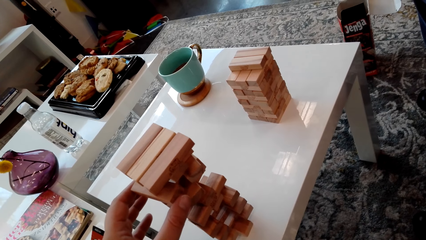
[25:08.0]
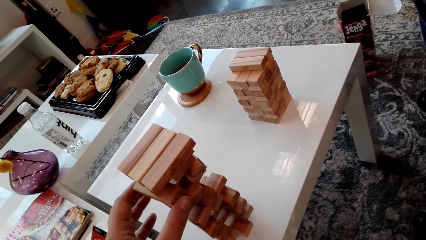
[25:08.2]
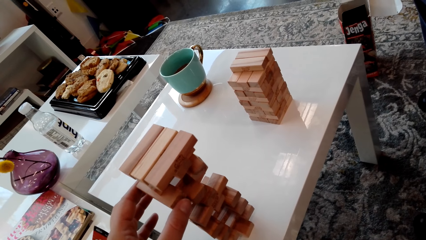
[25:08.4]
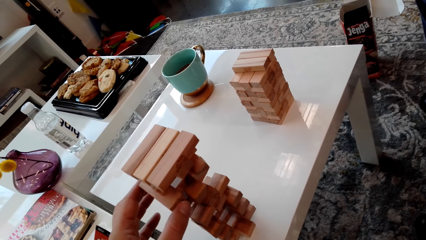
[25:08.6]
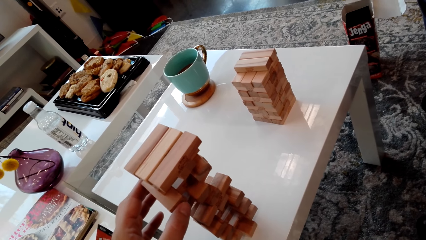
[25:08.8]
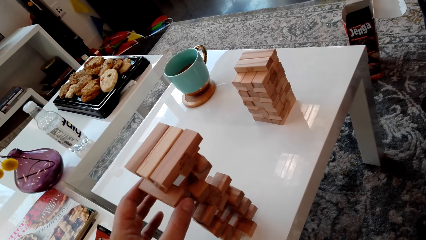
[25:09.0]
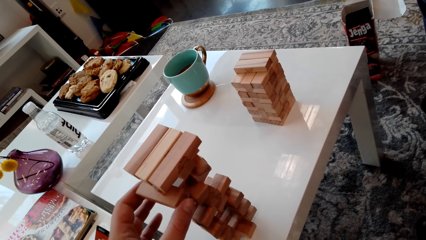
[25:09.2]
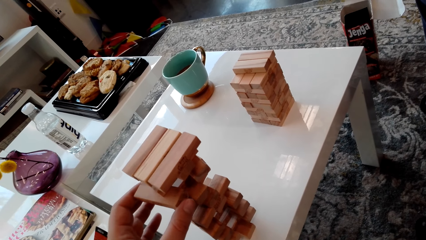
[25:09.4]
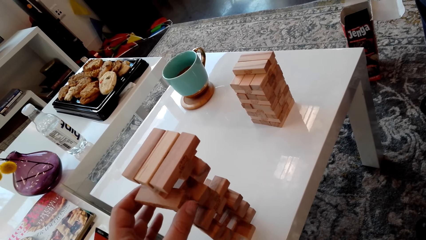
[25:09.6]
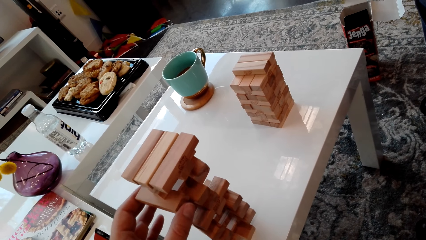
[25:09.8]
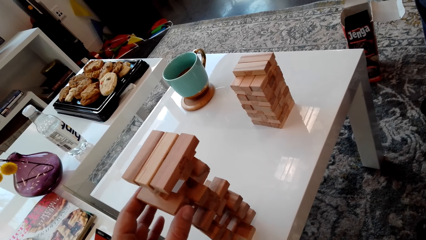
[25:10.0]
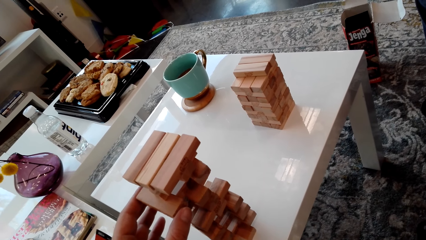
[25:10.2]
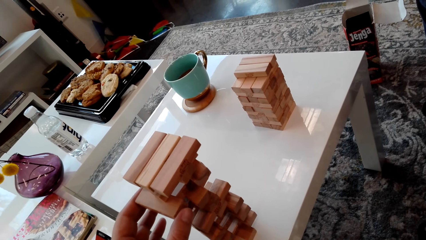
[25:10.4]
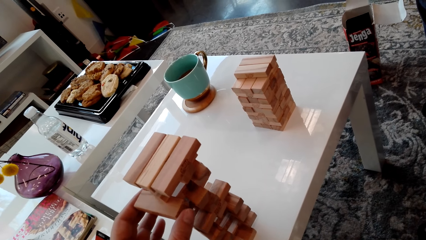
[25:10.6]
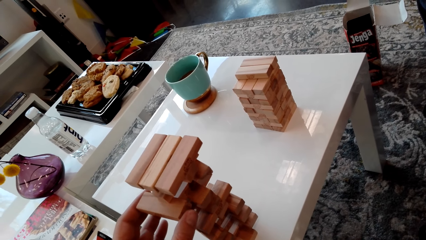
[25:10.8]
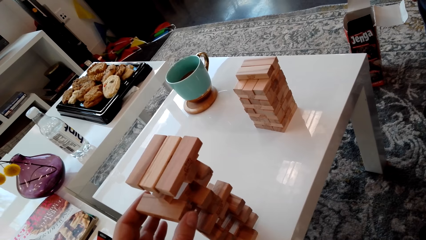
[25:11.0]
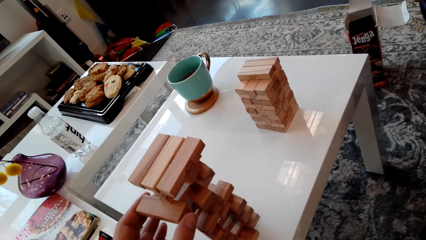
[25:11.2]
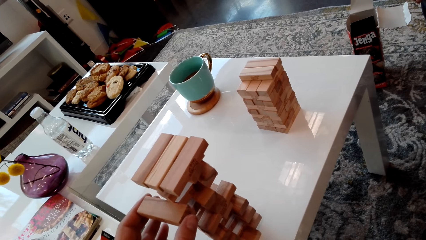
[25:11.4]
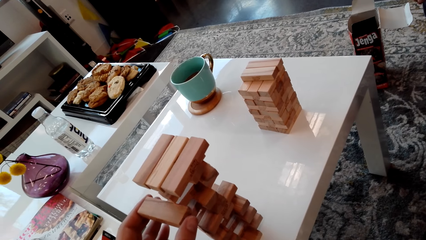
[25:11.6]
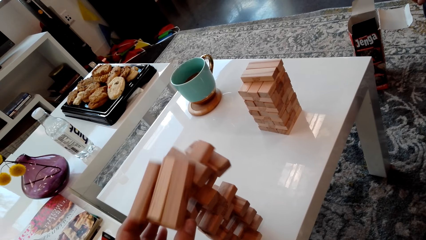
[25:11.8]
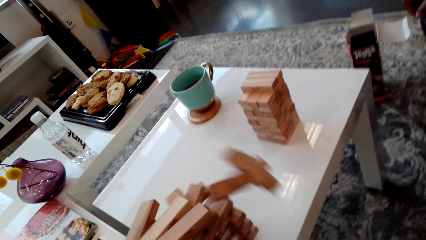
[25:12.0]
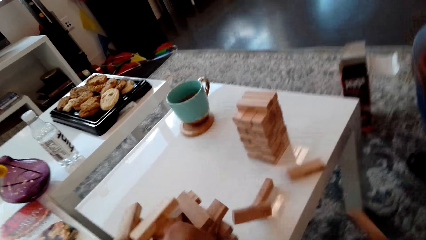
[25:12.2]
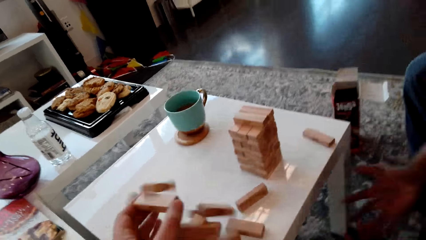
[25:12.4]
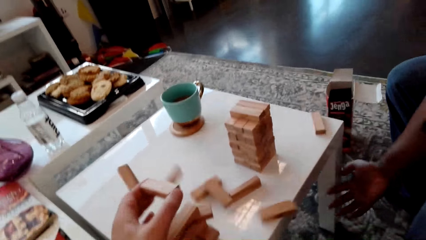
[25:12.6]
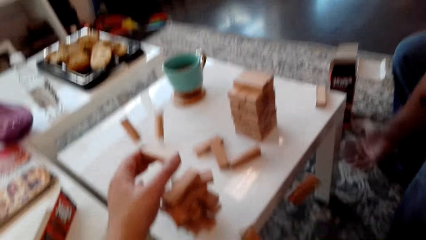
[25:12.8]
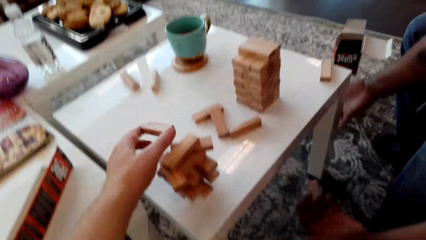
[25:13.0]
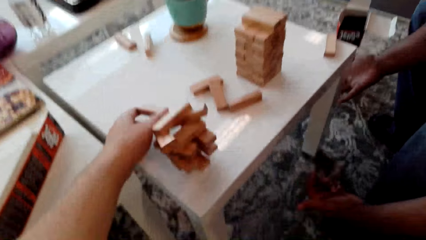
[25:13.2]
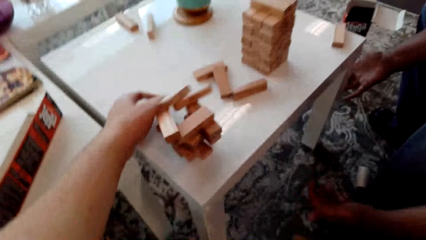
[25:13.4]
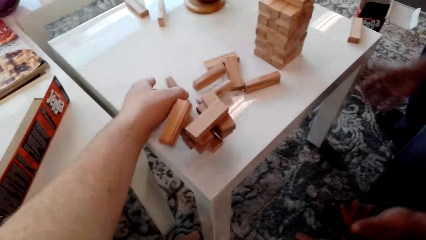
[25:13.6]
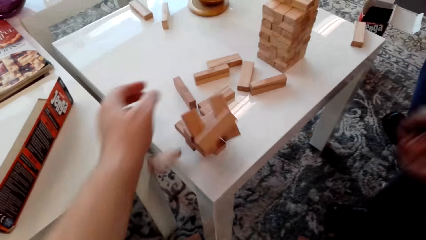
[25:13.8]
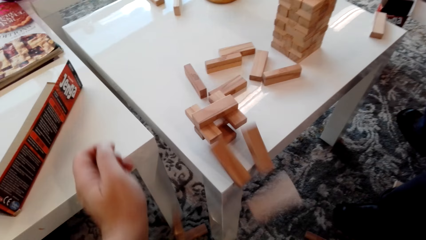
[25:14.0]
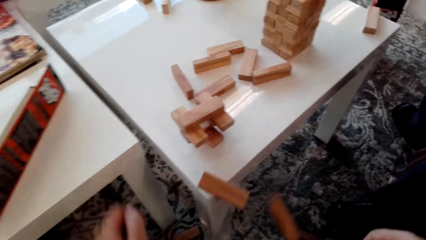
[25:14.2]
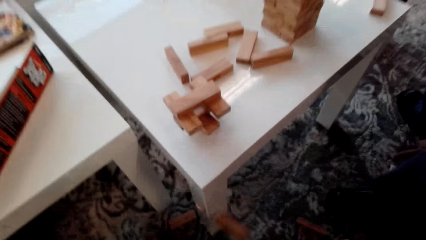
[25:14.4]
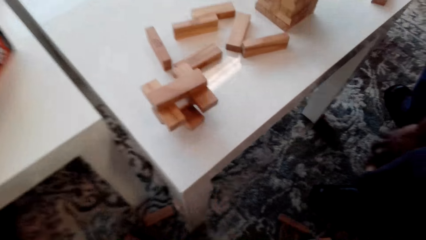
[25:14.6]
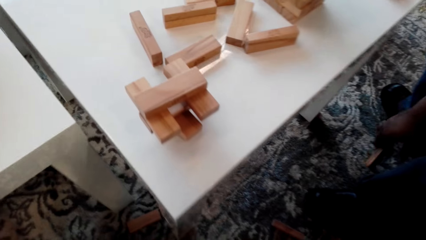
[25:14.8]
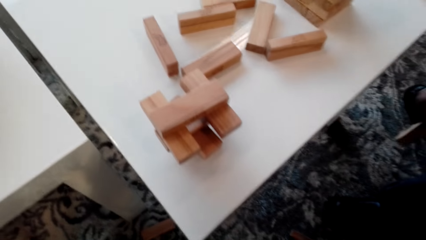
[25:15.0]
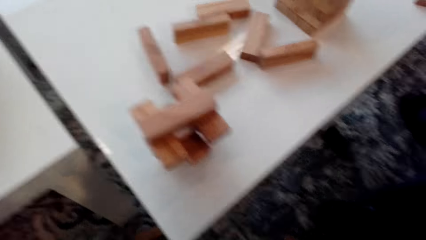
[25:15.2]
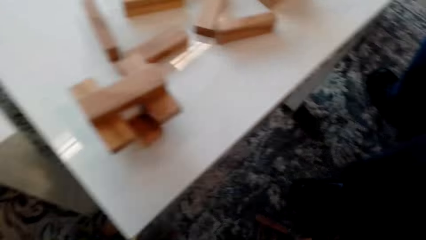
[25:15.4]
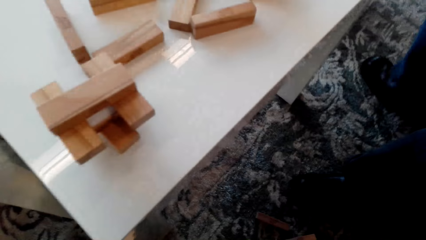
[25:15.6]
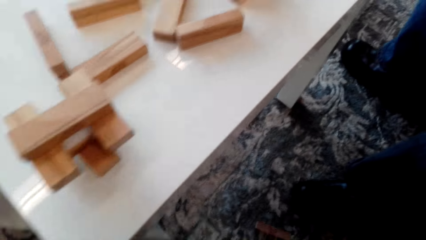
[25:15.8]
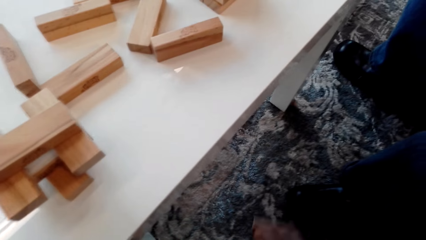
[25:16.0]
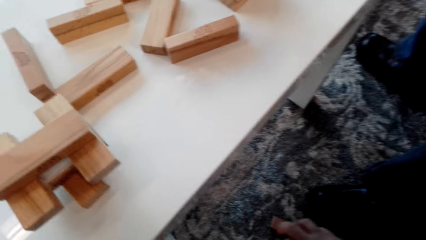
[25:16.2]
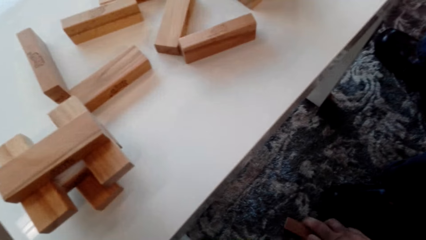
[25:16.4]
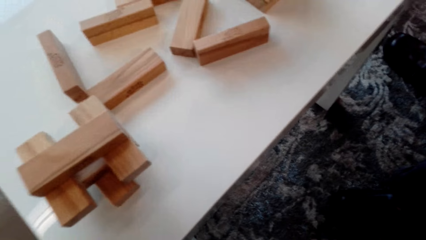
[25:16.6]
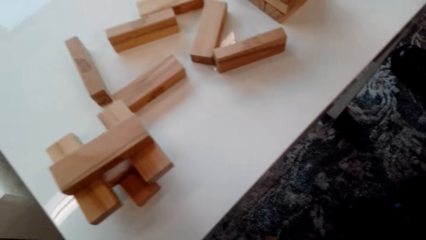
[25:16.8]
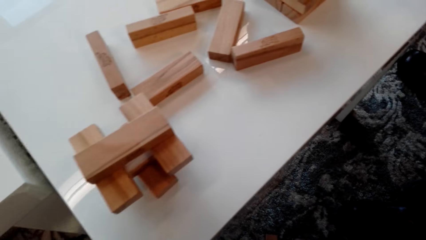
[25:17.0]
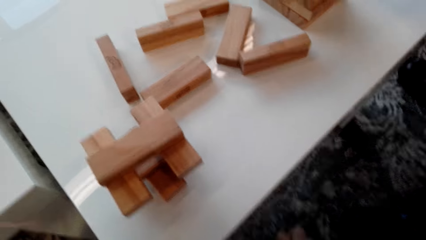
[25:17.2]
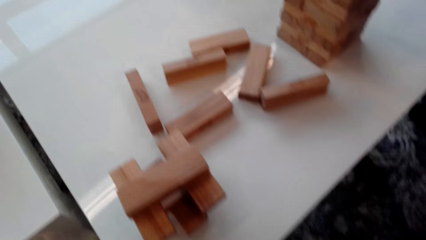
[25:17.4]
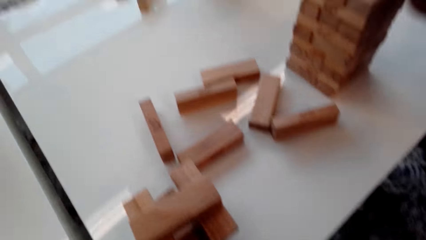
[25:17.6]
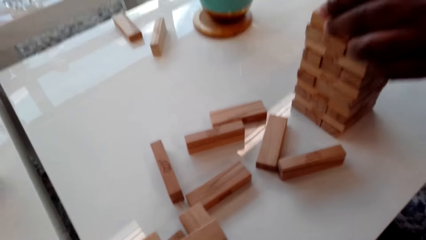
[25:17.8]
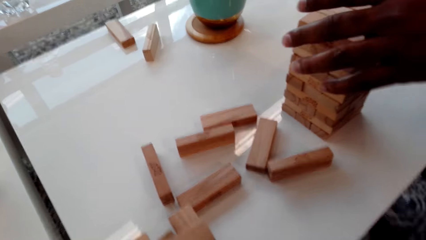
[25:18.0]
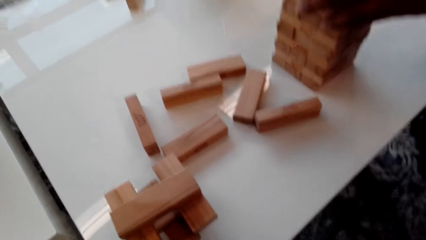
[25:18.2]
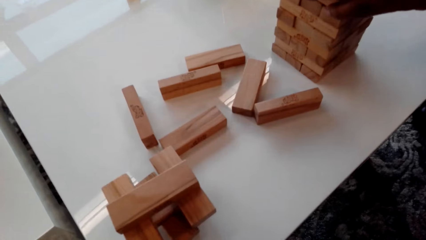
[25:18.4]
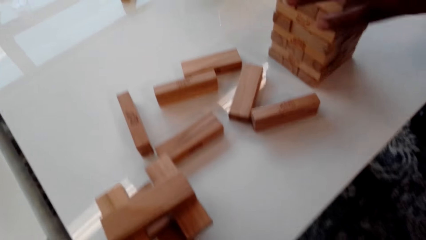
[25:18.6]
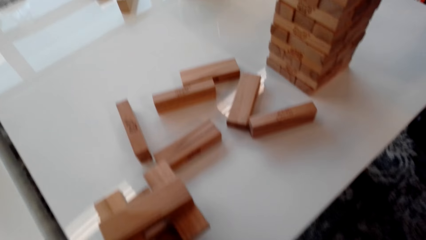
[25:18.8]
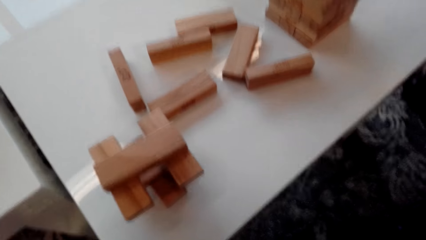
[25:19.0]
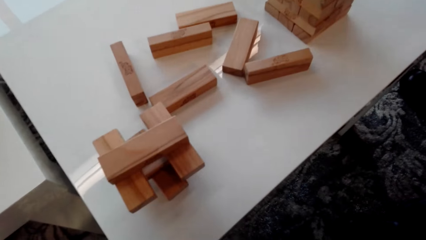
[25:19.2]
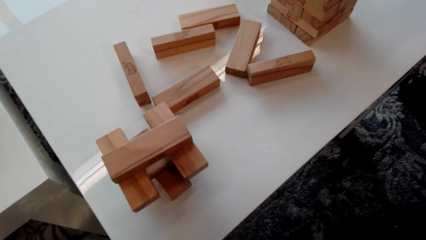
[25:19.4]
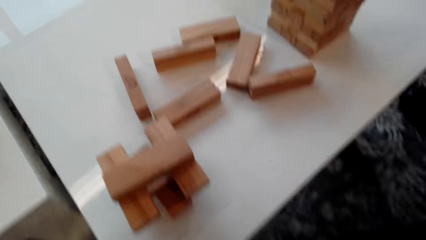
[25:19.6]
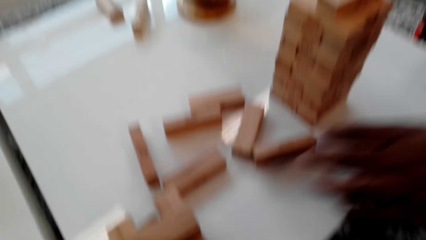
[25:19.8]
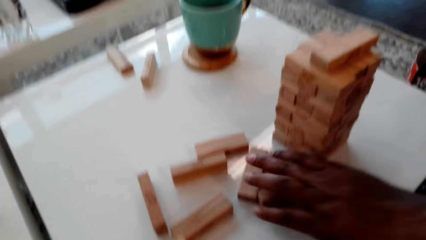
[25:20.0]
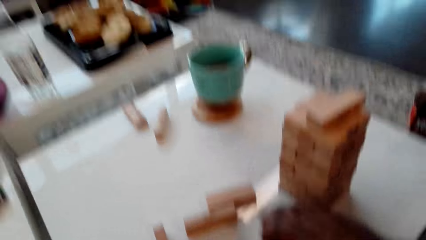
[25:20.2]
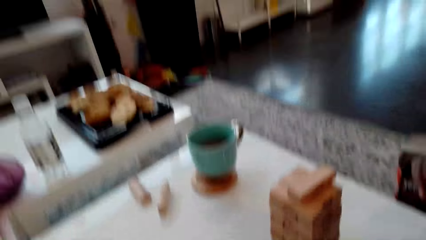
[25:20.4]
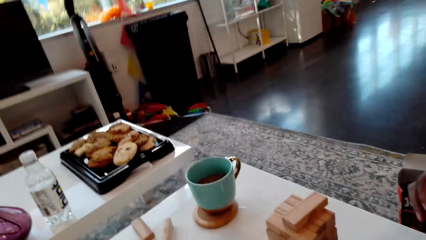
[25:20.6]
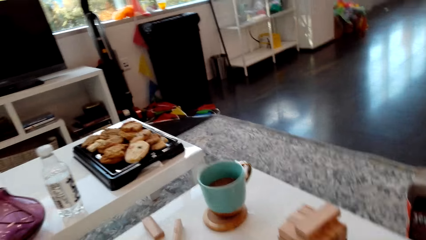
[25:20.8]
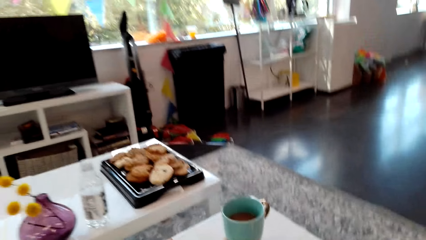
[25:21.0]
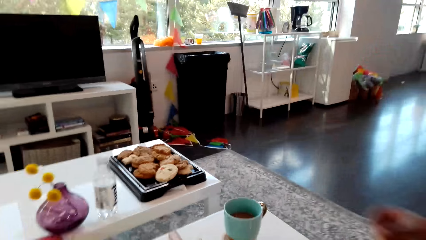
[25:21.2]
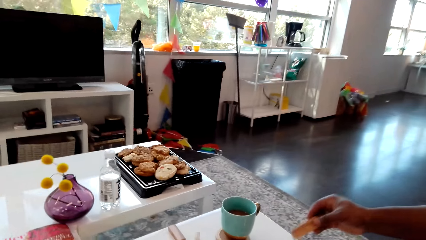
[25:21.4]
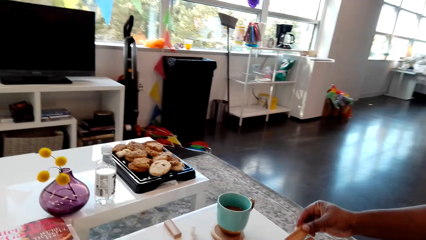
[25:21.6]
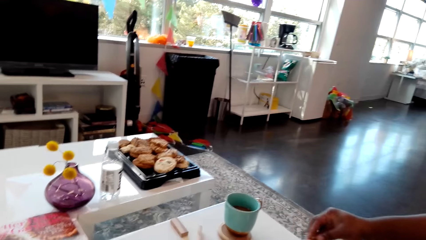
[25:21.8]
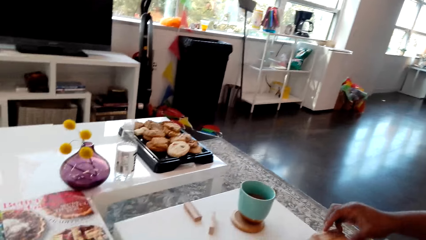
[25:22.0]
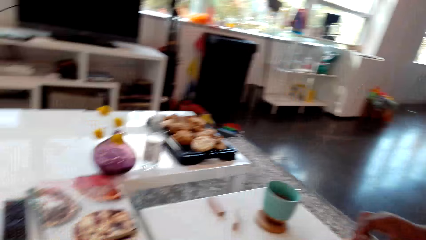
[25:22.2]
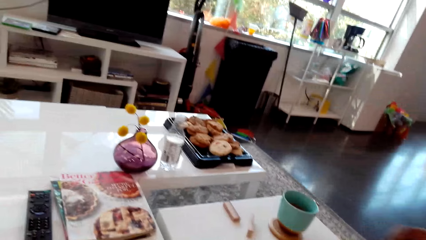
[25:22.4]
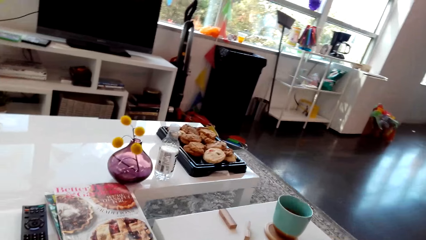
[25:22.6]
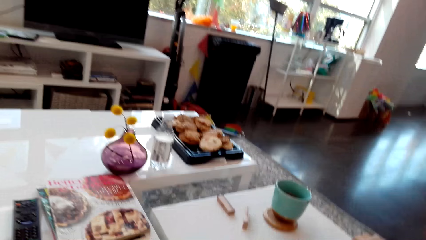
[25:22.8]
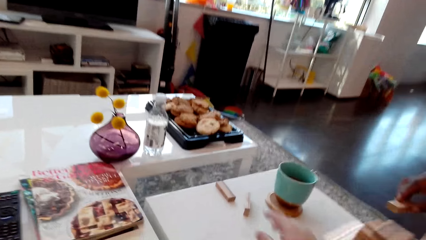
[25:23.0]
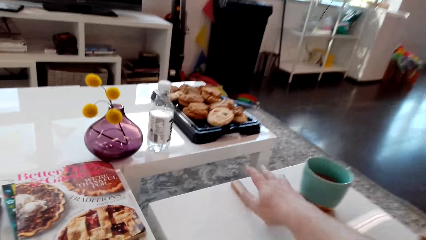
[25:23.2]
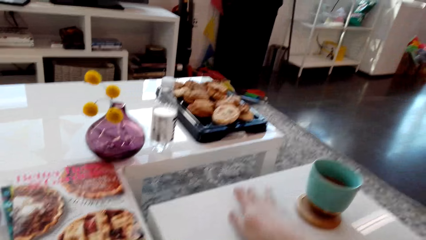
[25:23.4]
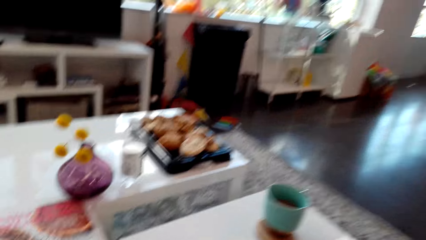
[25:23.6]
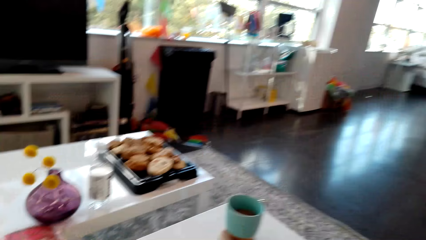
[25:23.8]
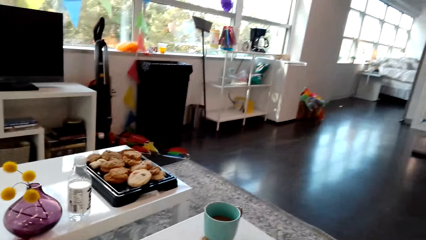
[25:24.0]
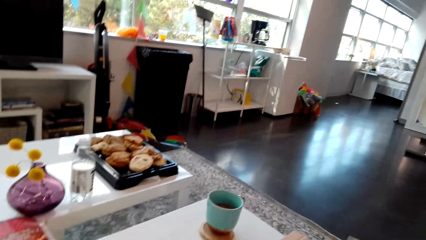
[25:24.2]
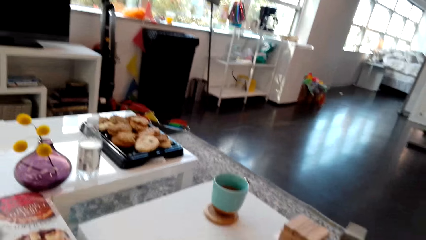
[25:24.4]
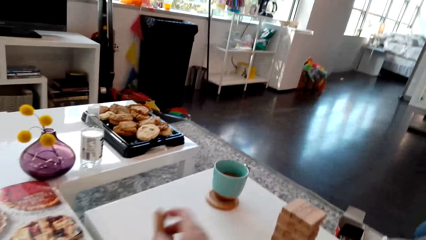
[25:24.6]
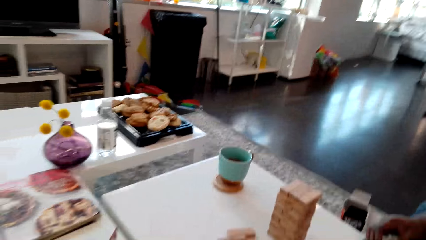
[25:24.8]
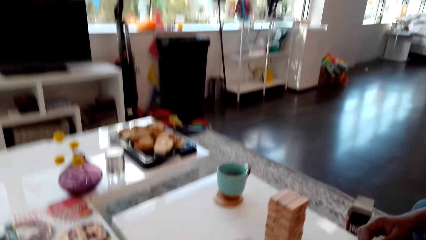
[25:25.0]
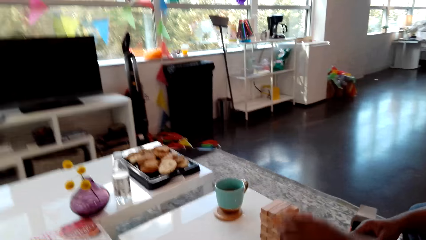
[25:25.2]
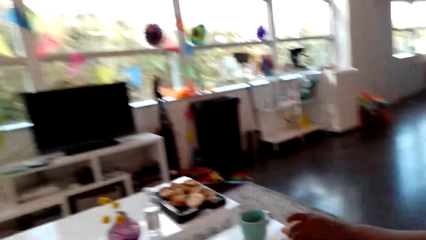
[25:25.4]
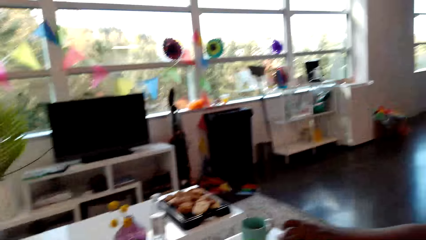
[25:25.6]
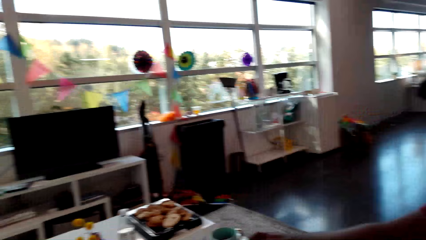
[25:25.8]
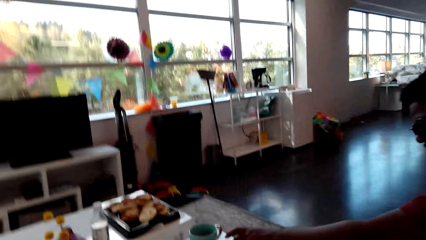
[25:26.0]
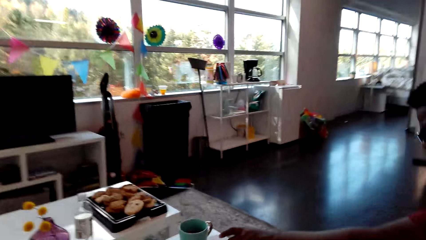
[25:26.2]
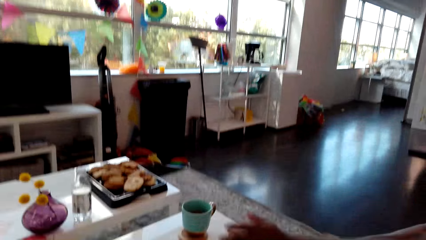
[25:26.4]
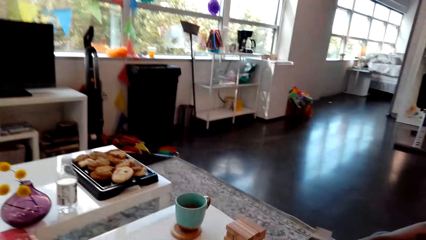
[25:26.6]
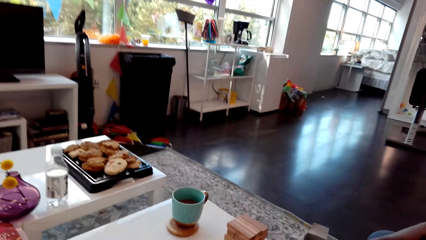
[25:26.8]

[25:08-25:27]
The camera wearer removes the giant tumbling blocks from the tower. They fell the stack of blocks. They stare at the tumbling blocks on the table. A man picks up a block from the floor. The man touches the giant tumbling blocks with his hand, puts the block on the stack of blocks, picks up blocks from the table, and puts the block on the stack of blocks. The man puts the giant tumbling block on the table. The camera wearer picks up a giant tumbling block from the table.
